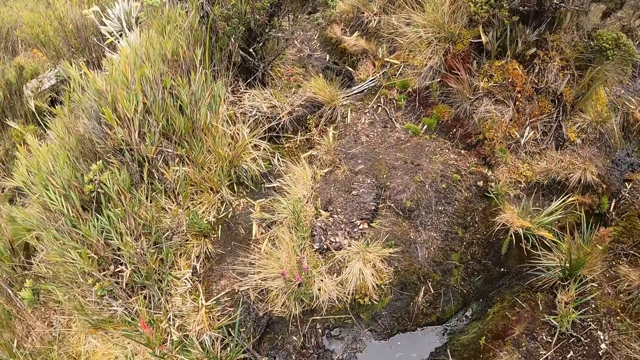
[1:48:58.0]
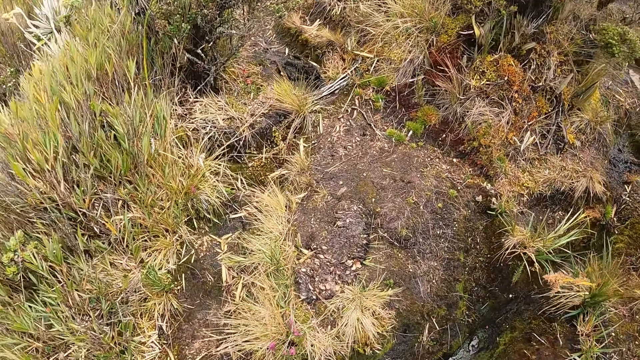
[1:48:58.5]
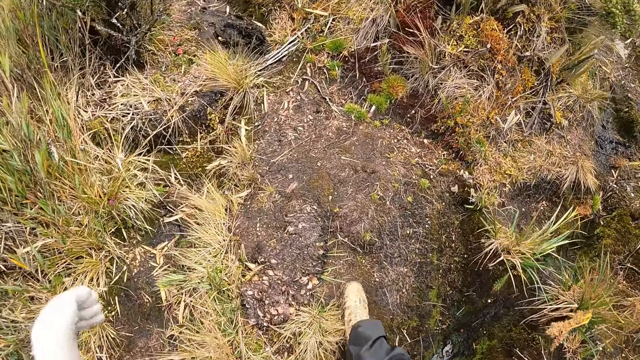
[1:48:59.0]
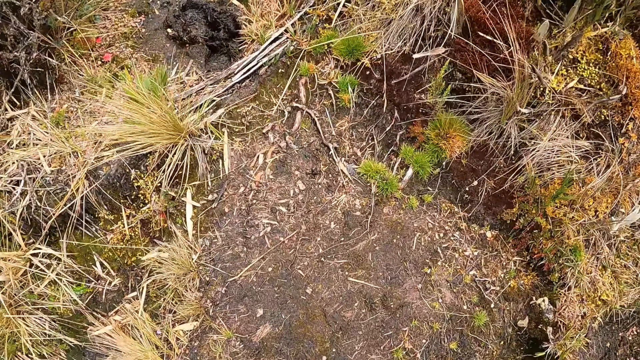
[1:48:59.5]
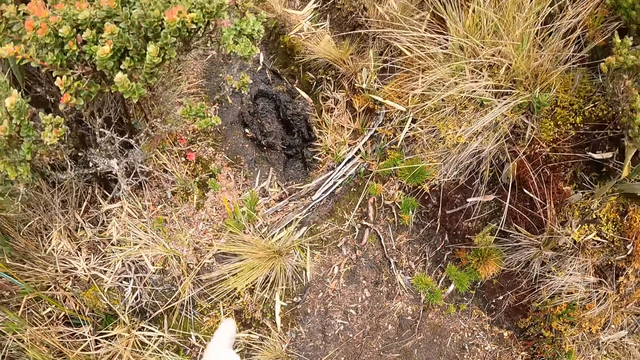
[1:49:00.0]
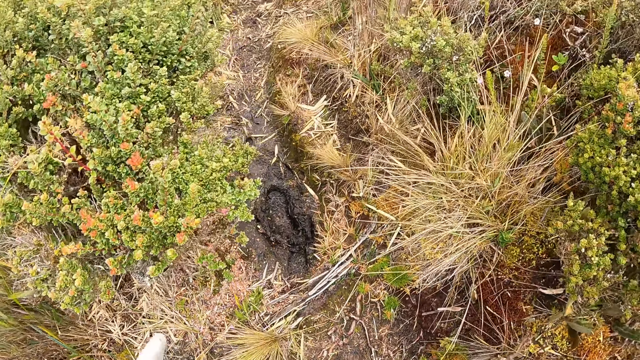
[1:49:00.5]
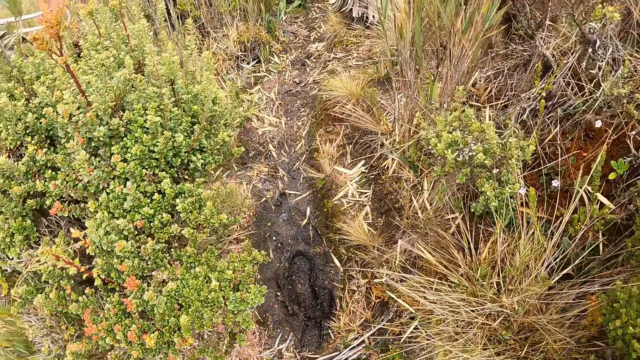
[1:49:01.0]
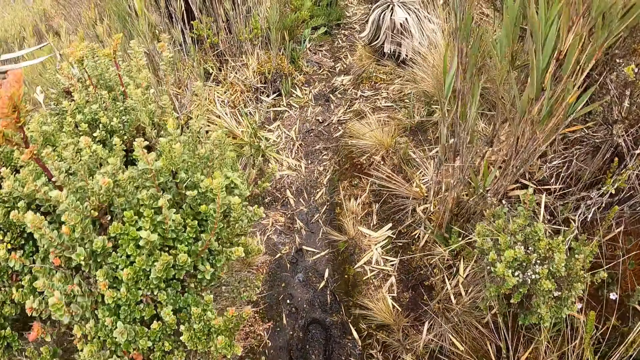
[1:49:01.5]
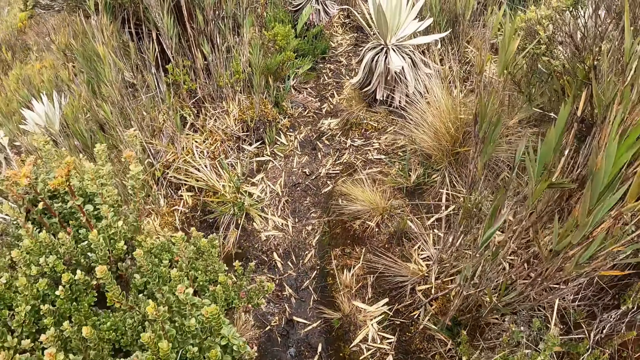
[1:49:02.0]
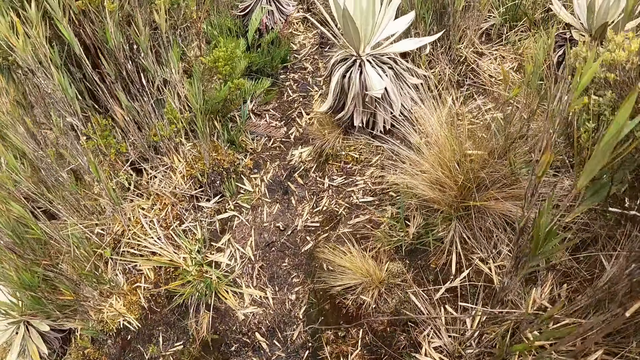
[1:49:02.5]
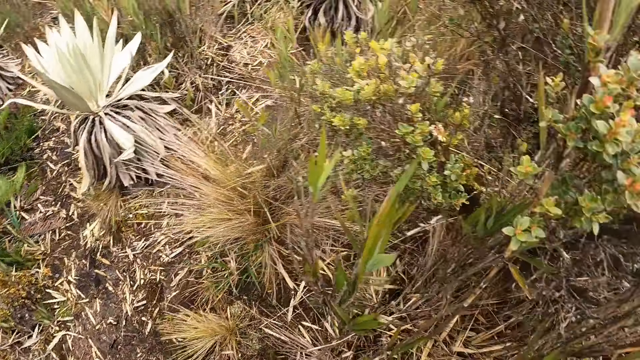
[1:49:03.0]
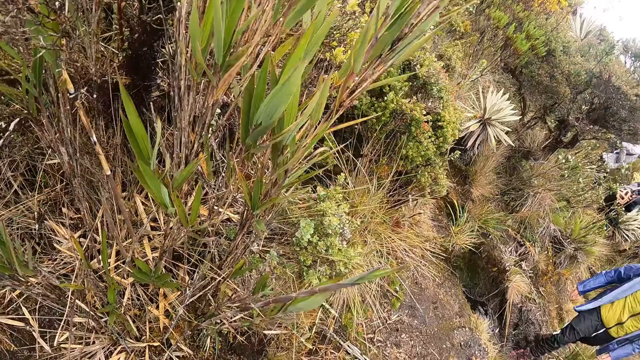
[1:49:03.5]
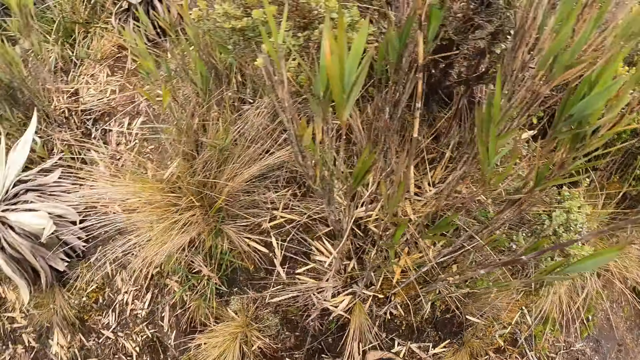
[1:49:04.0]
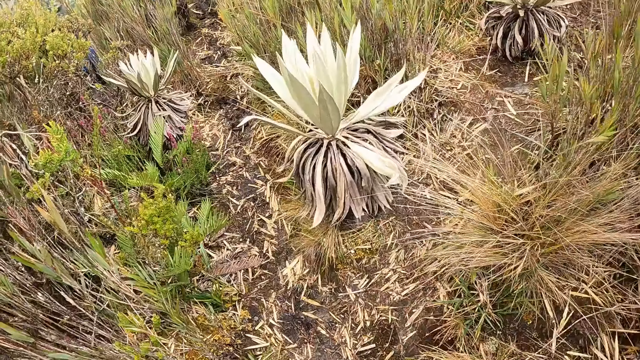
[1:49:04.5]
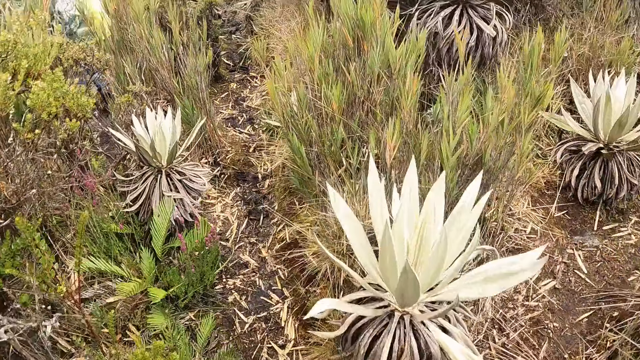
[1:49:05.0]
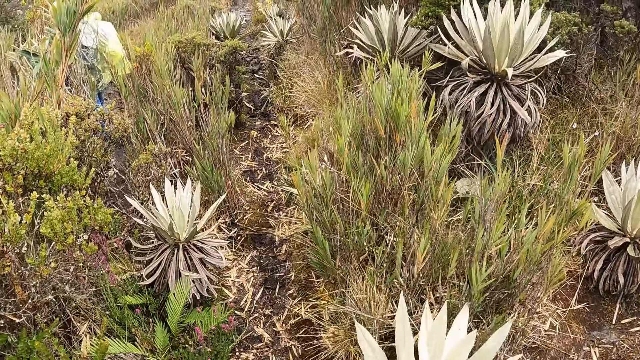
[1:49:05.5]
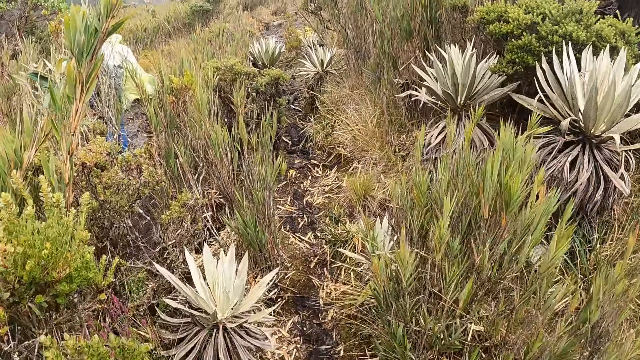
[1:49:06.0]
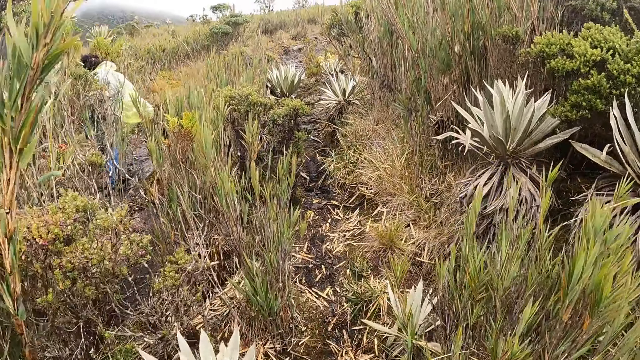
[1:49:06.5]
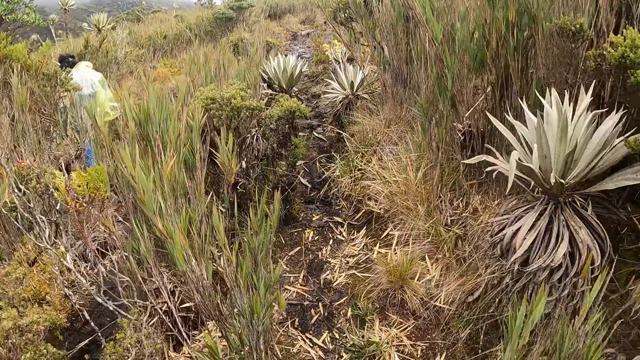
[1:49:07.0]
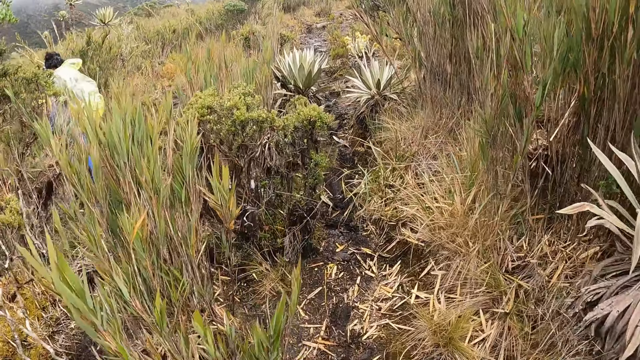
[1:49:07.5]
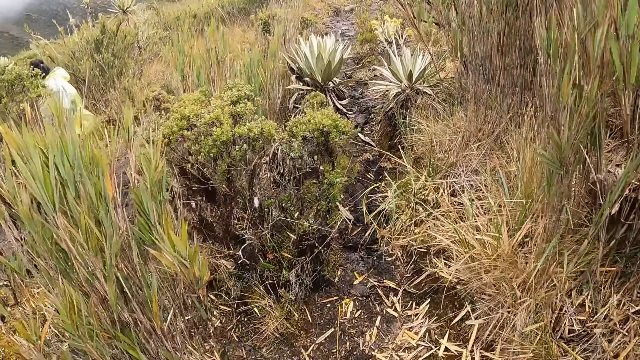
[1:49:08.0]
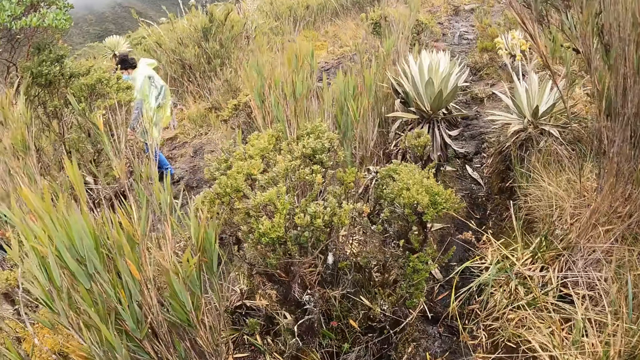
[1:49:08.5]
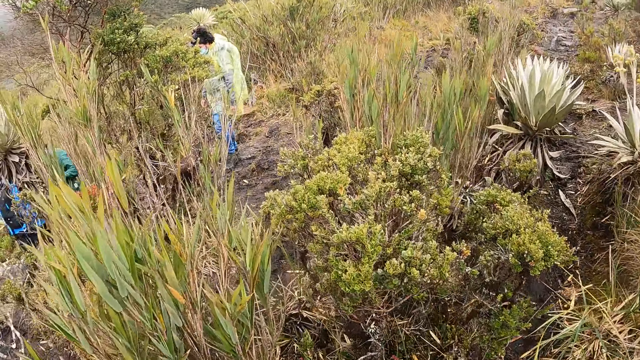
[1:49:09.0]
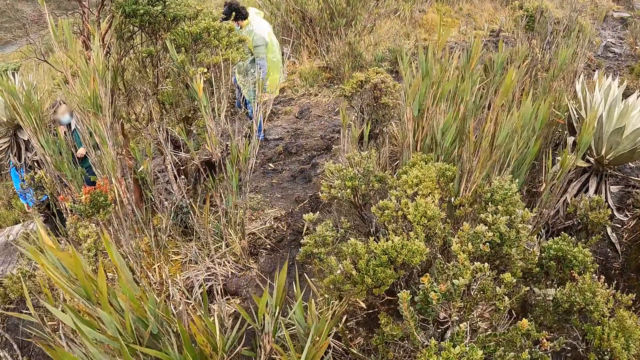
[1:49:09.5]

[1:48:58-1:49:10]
The camera wearer looks around. They look around again. They walk in a bush.

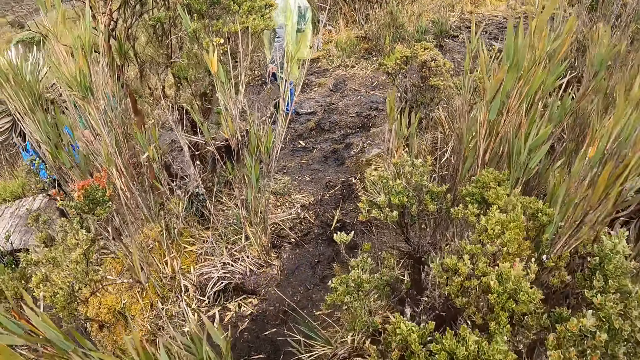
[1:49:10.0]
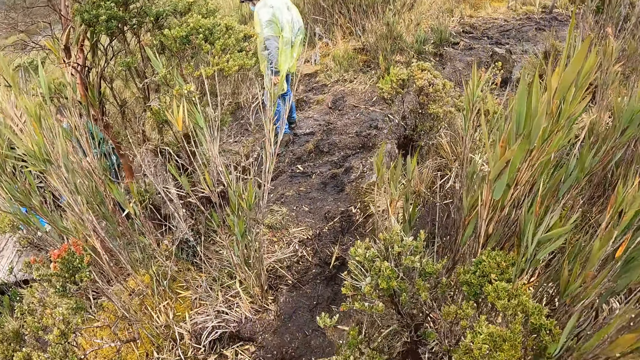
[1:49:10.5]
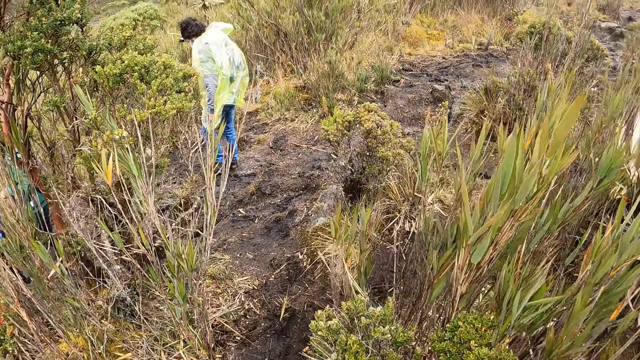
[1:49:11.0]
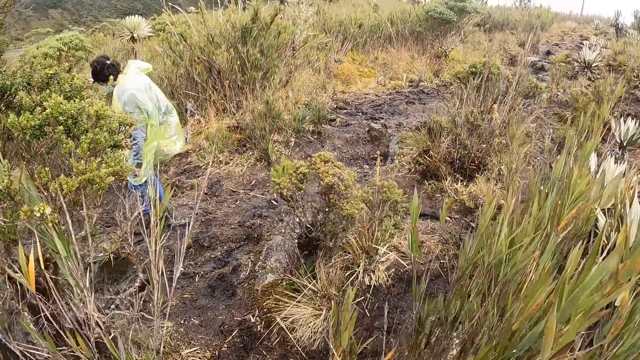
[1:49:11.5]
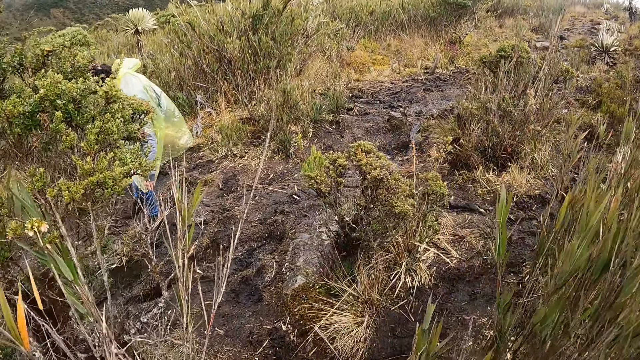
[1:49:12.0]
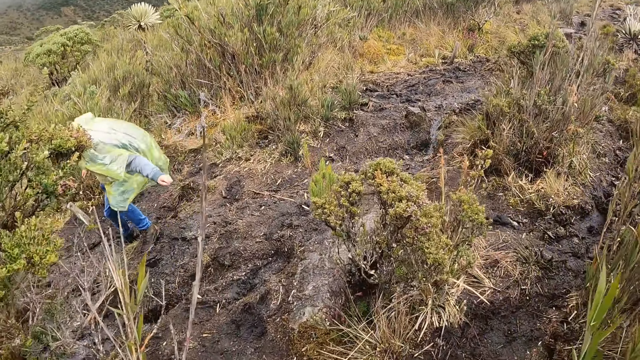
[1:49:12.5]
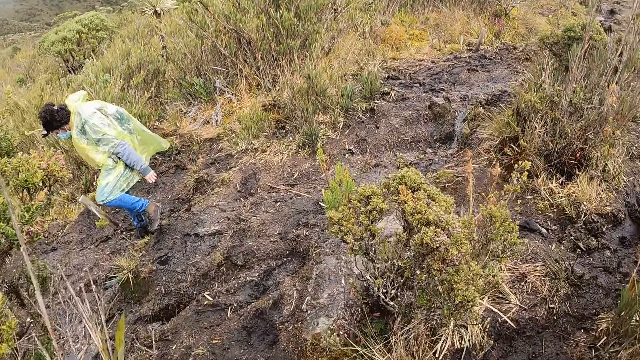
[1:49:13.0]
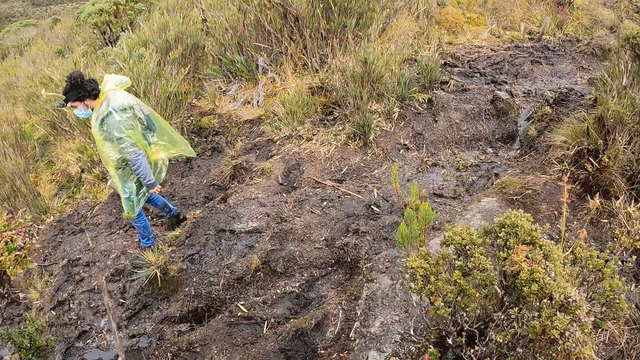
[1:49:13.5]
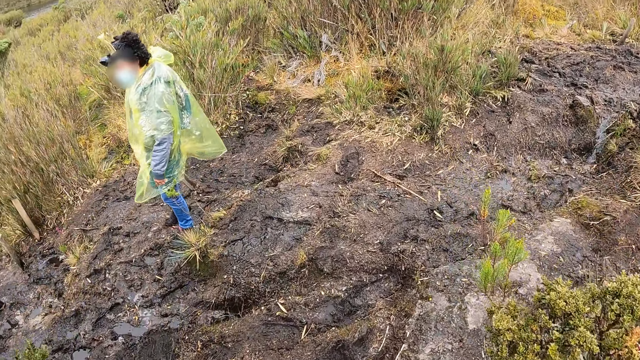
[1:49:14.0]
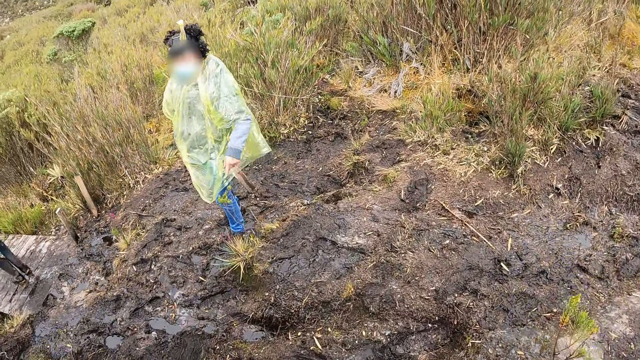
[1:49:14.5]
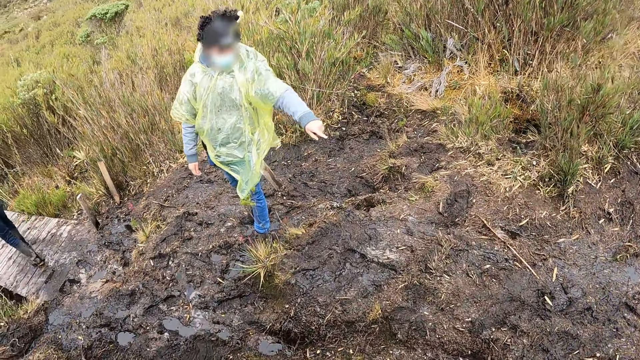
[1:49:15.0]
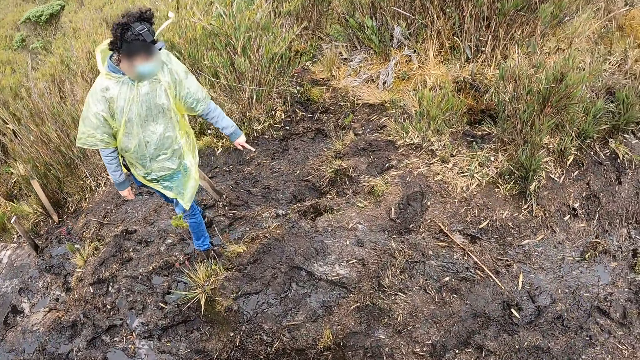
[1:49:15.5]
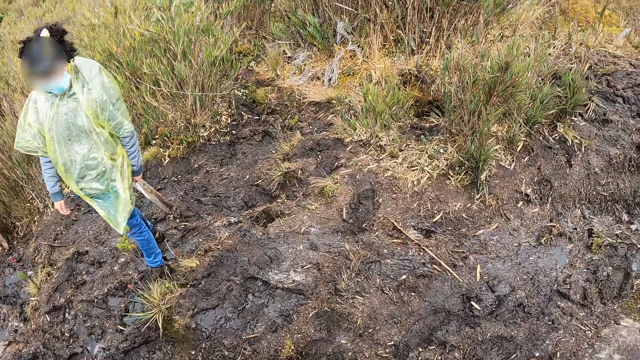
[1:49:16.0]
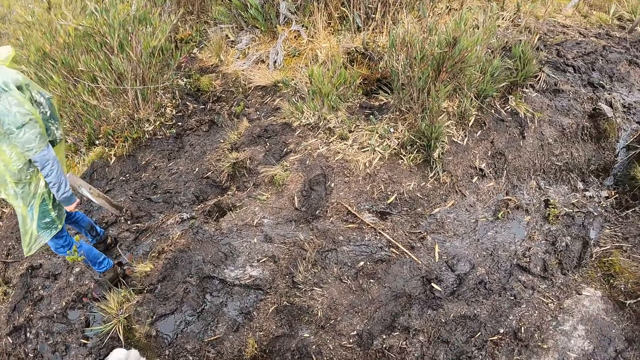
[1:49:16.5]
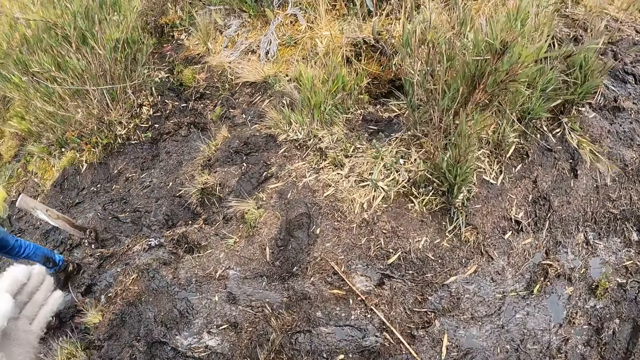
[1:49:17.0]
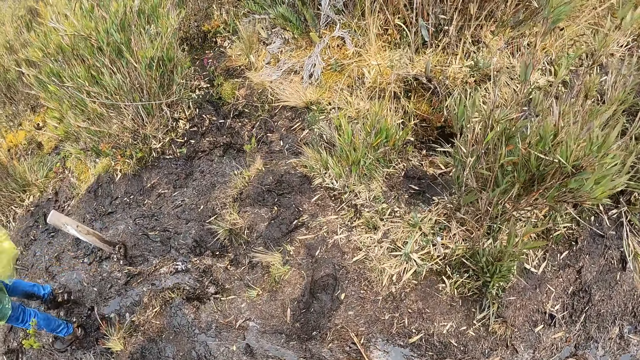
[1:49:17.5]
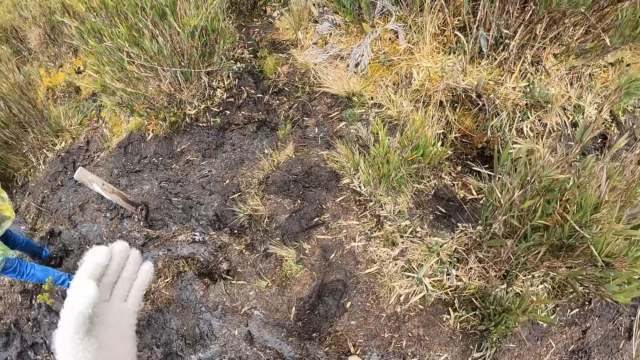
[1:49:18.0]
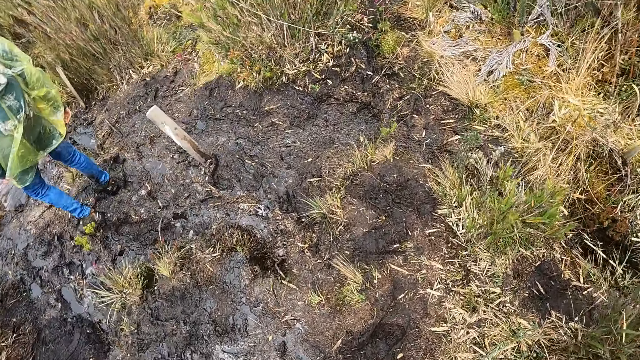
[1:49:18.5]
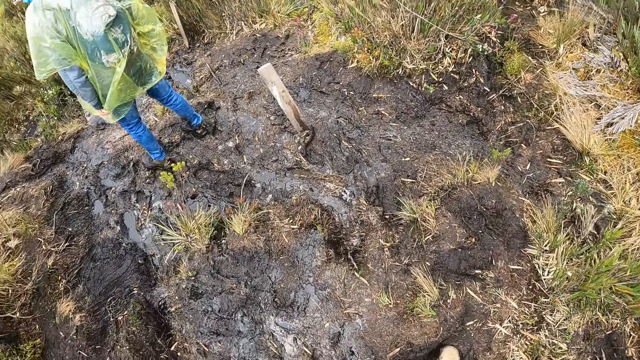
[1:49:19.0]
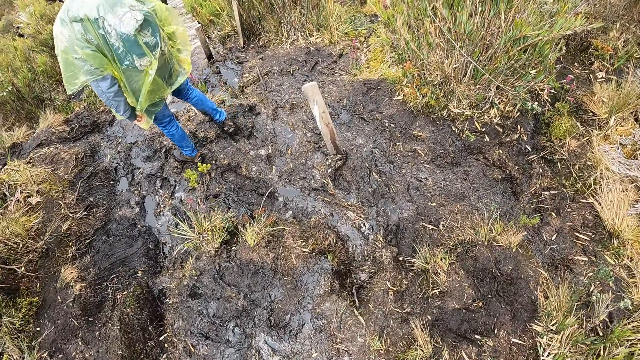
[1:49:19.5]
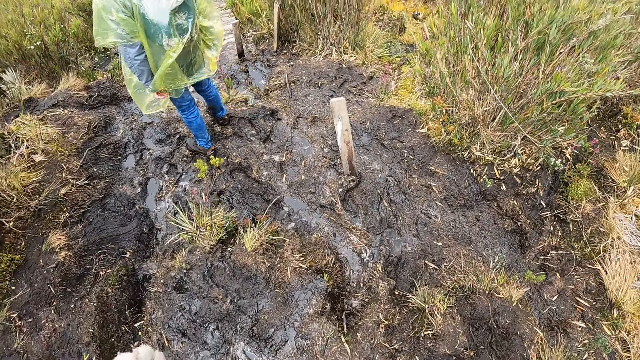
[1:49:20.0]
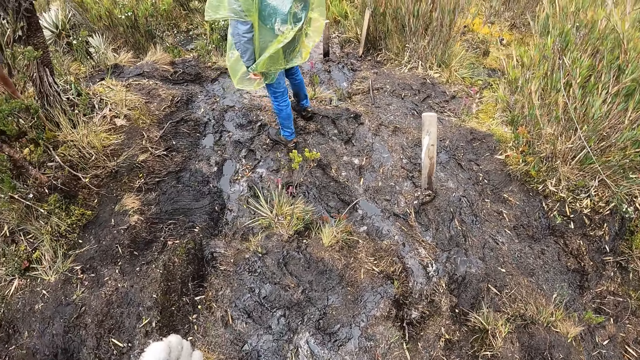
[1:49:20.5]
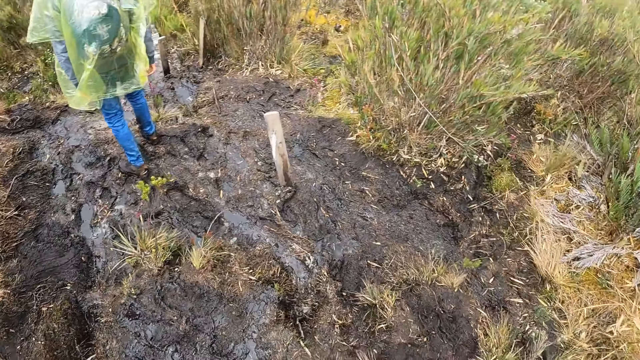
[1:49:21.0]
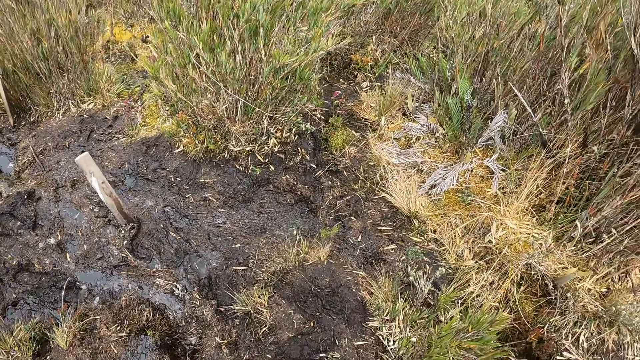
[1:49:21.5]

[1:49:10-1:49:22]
A man interacts with the camera wearer. The camera wearer moves ahead.
